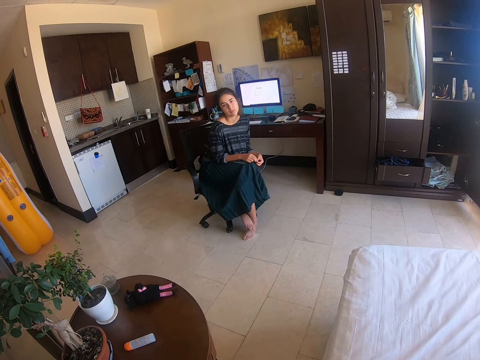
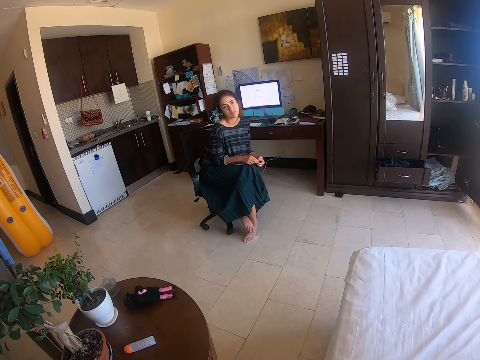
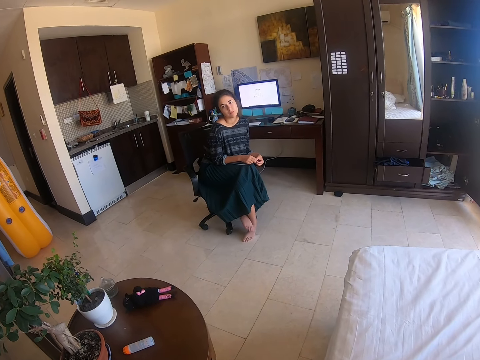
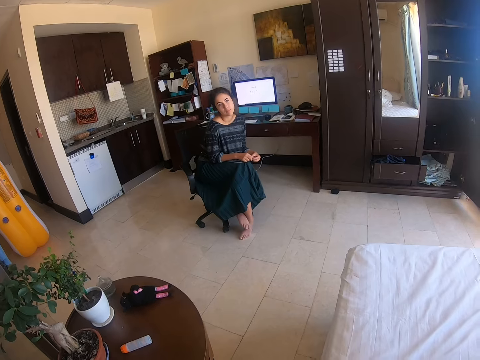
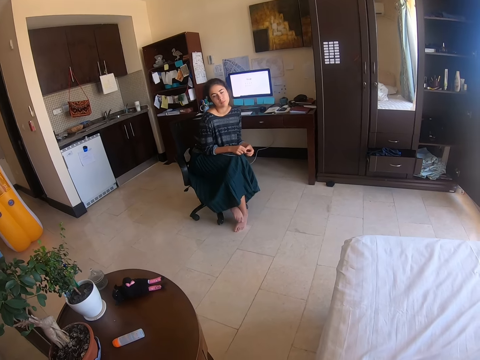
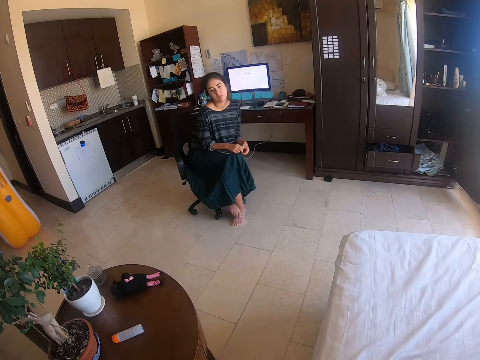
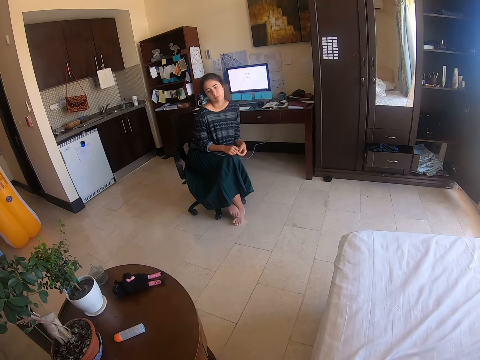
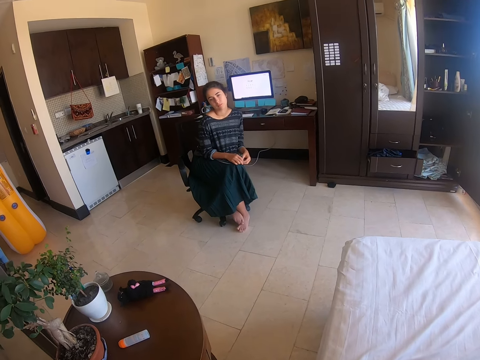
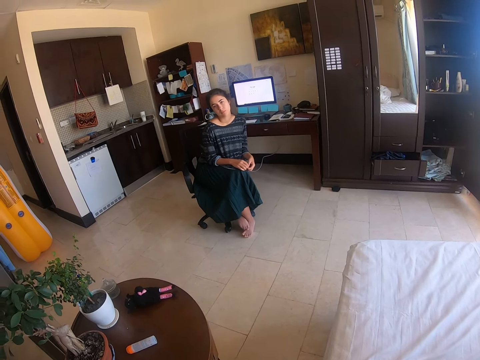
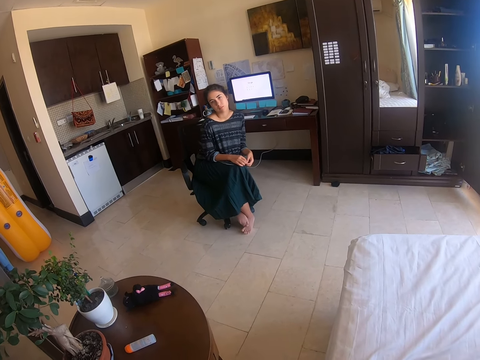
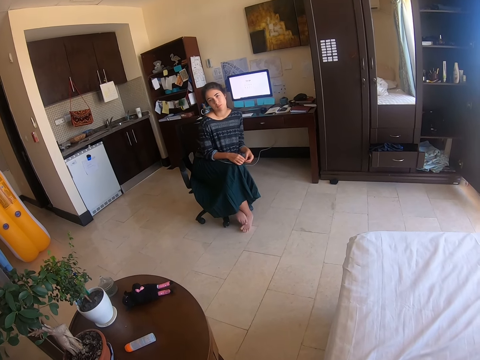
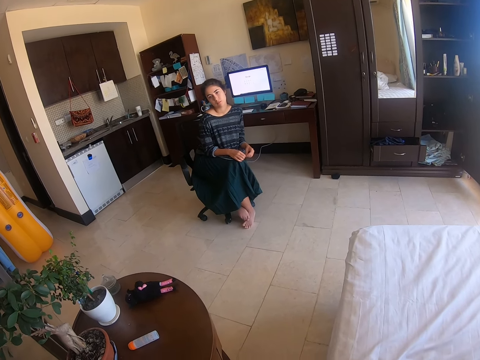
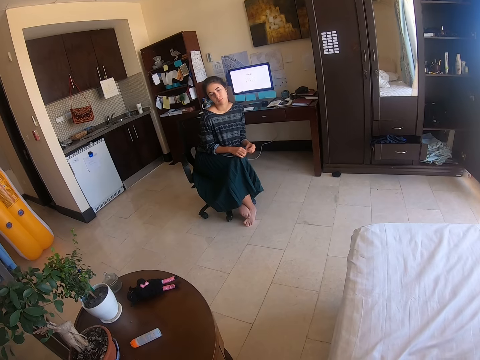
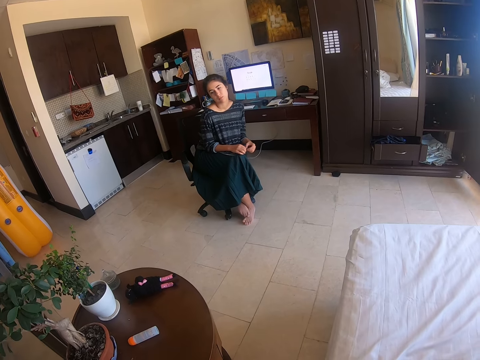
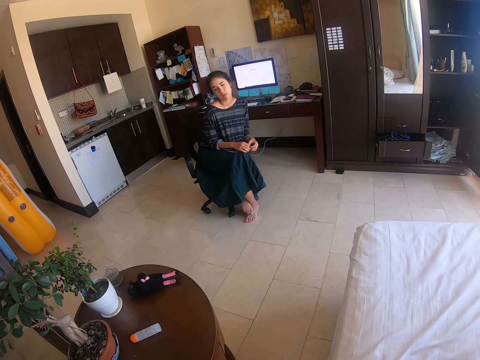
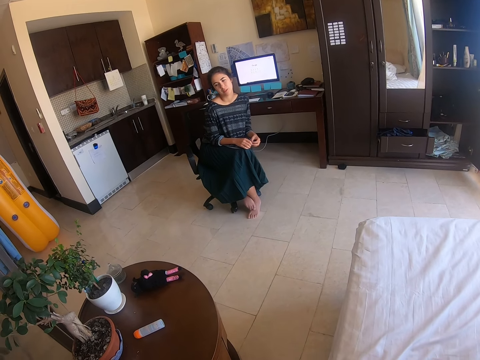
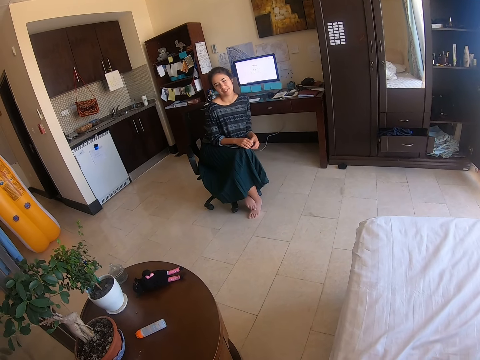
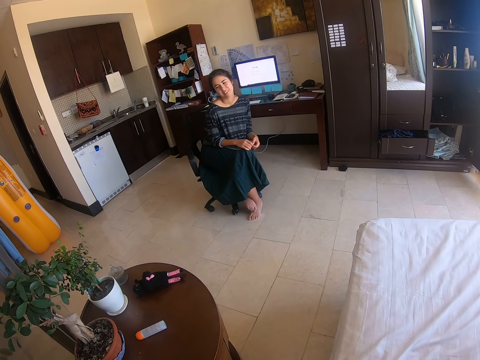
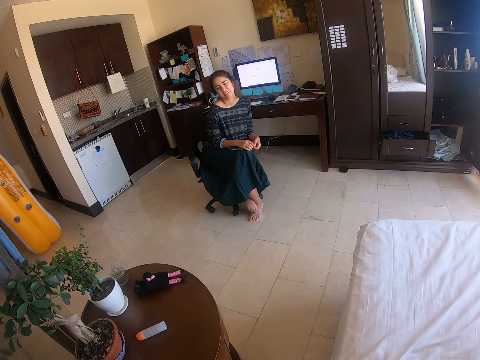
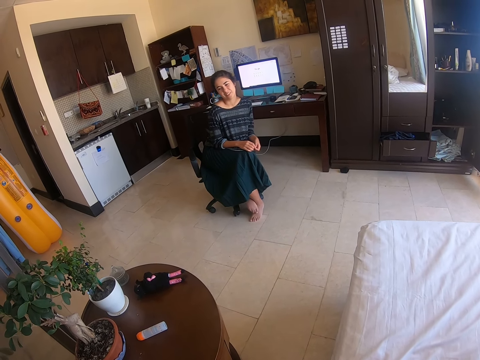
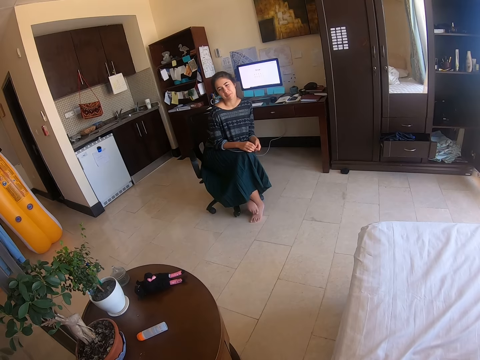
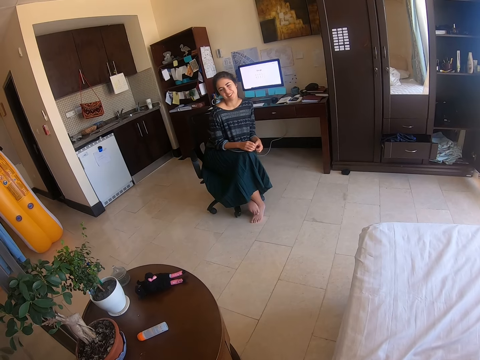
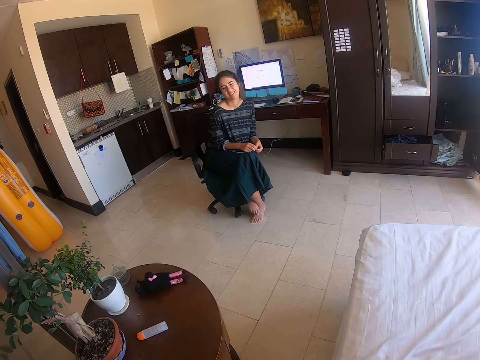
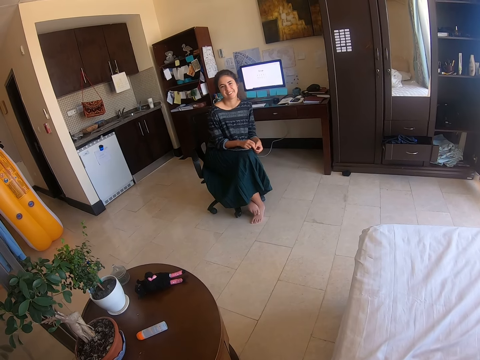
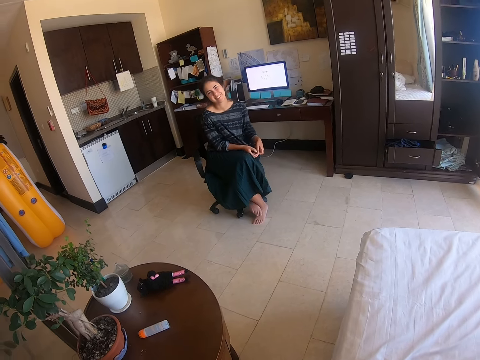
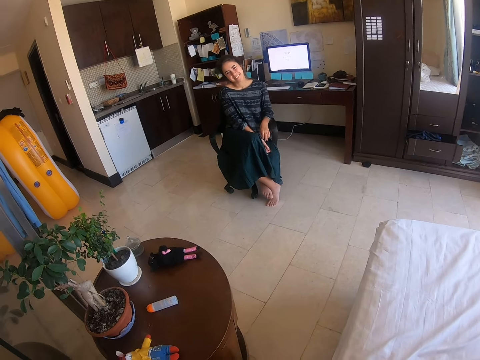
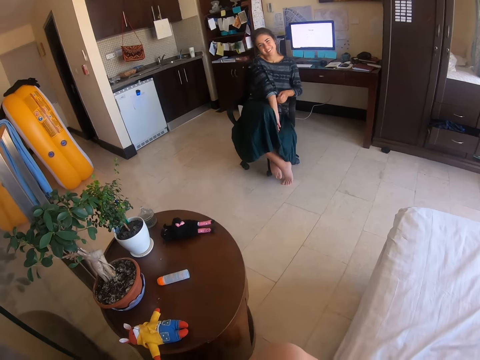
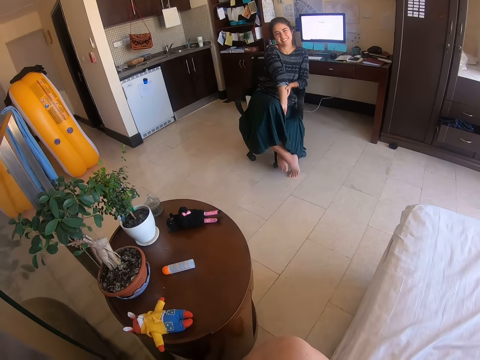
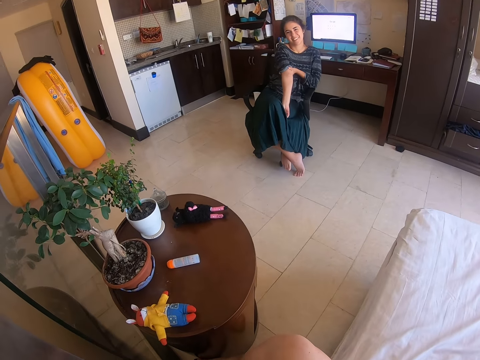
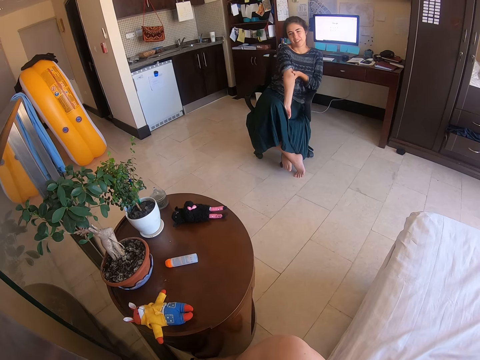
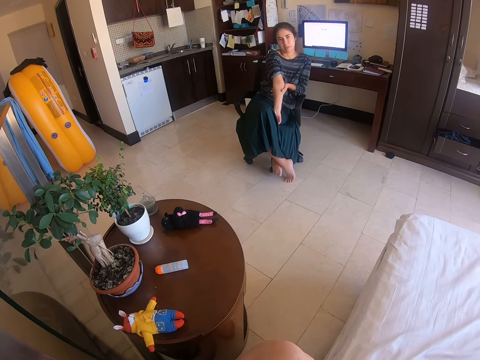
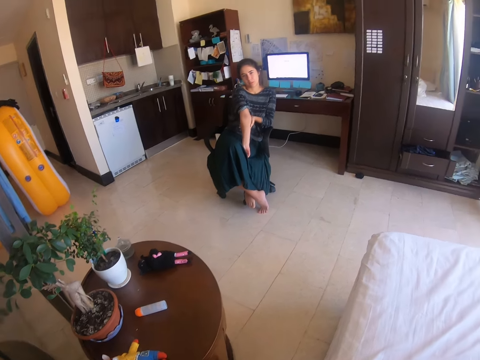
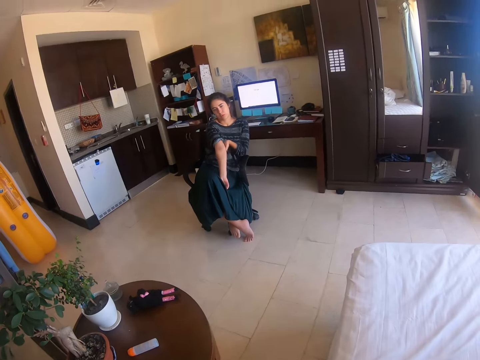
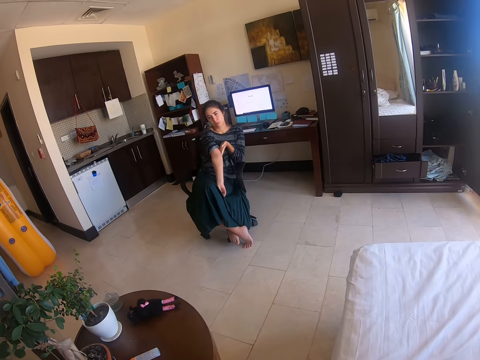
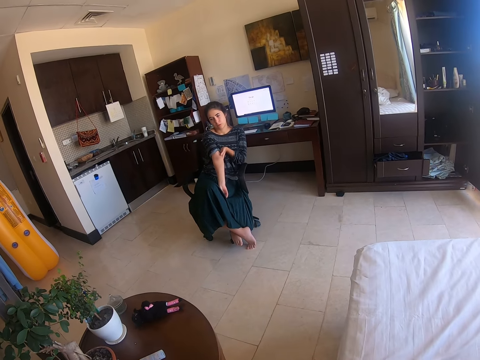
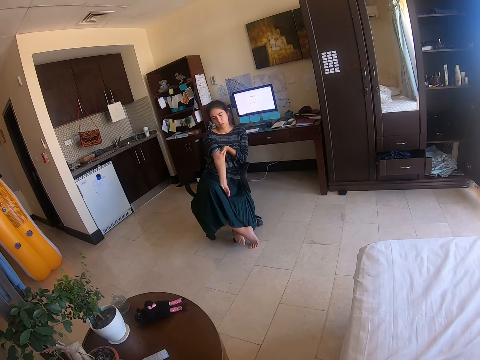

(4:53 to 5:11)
A woman nods the head. She straightens a hand and straightens the cloth. The camera wearer looks around.

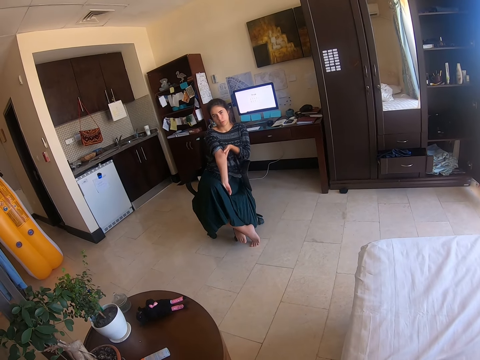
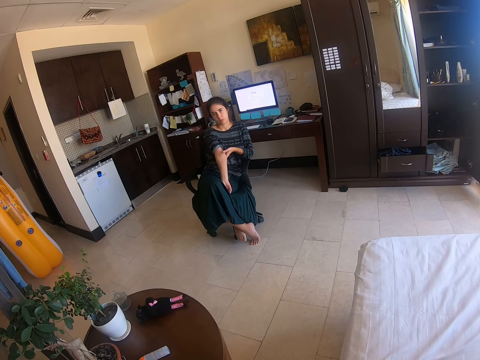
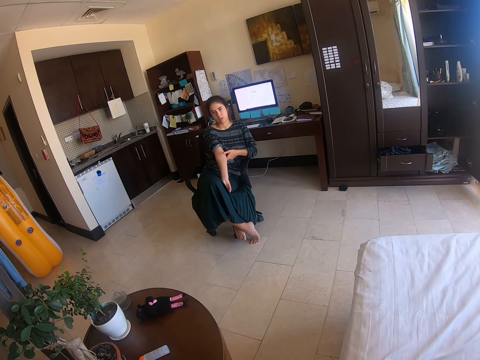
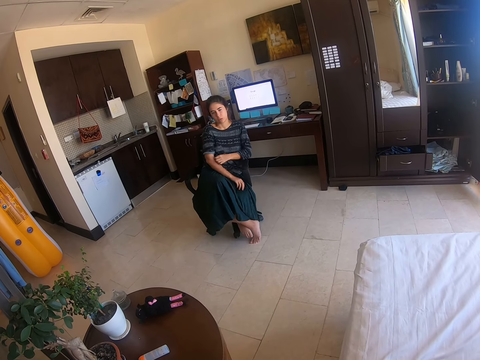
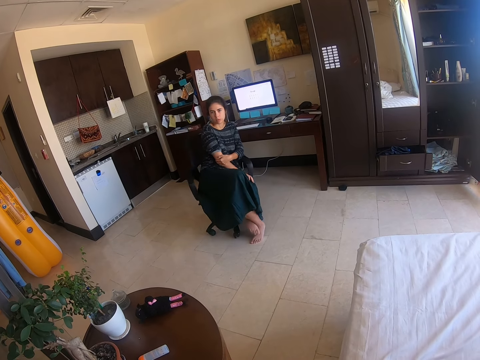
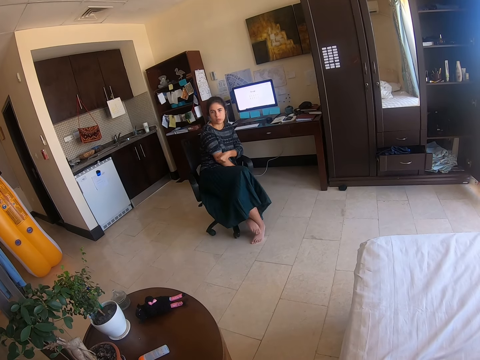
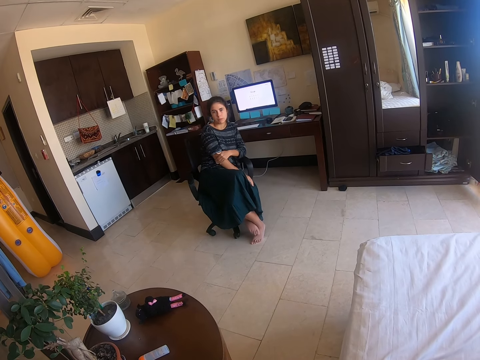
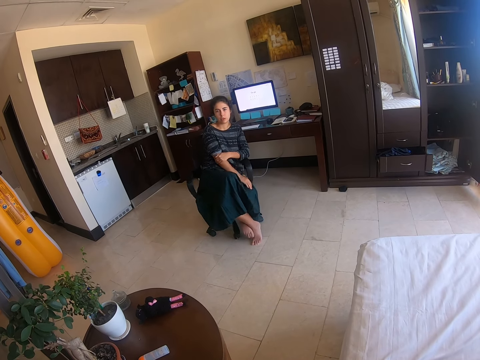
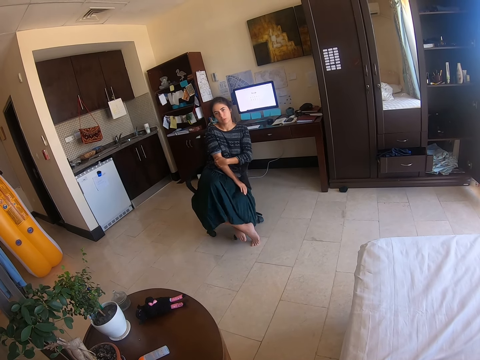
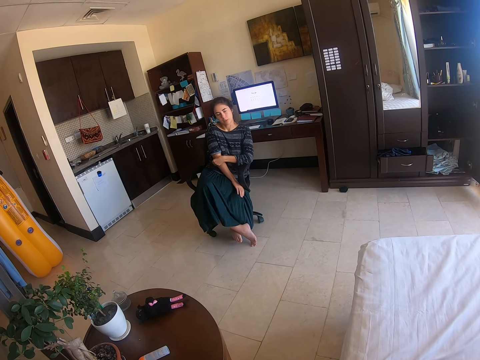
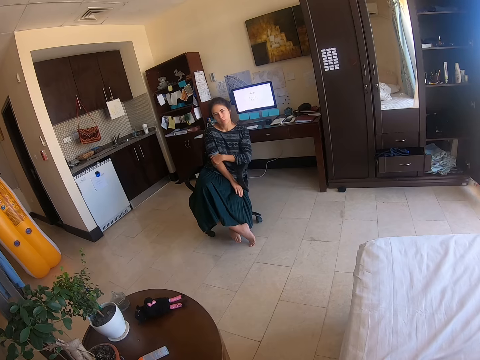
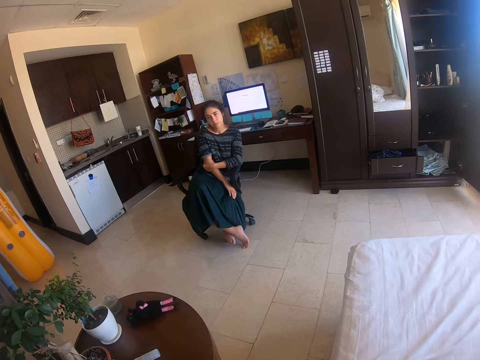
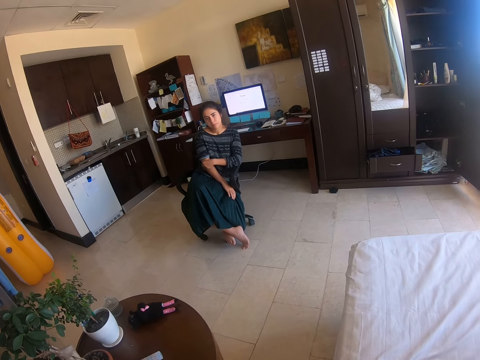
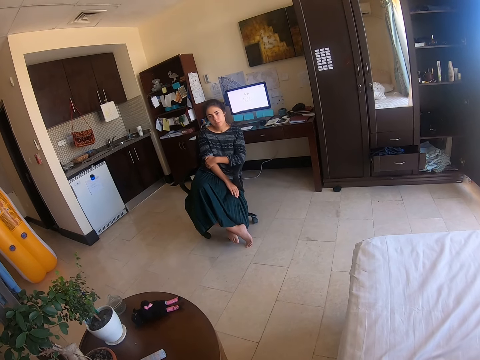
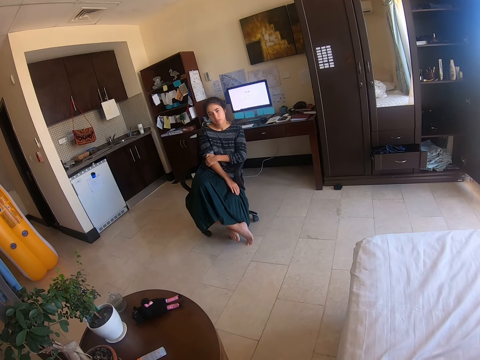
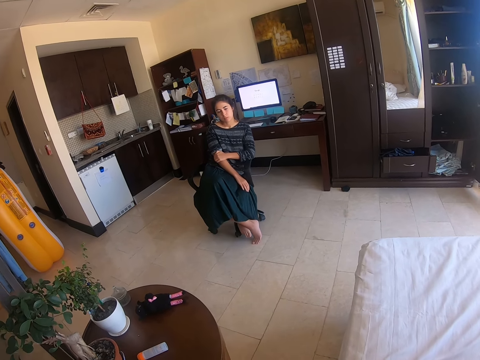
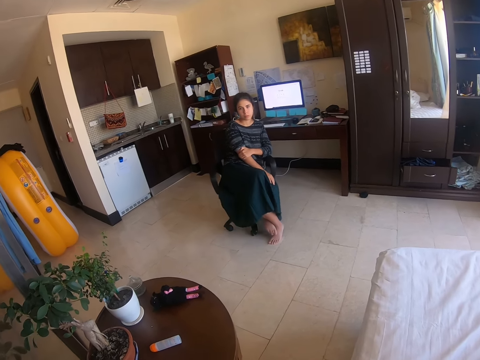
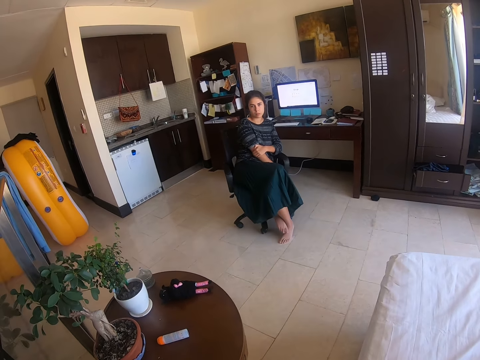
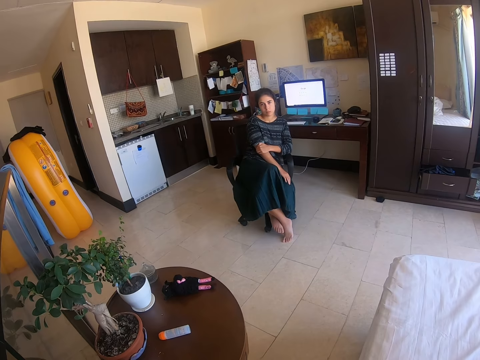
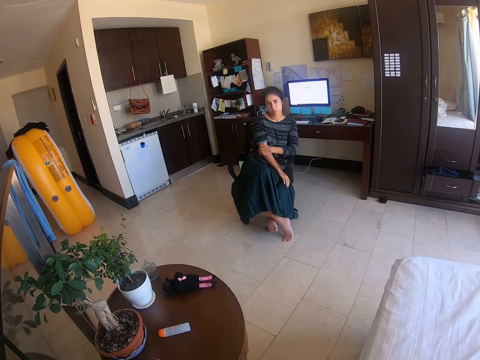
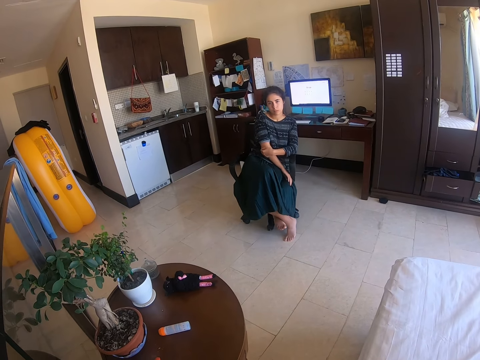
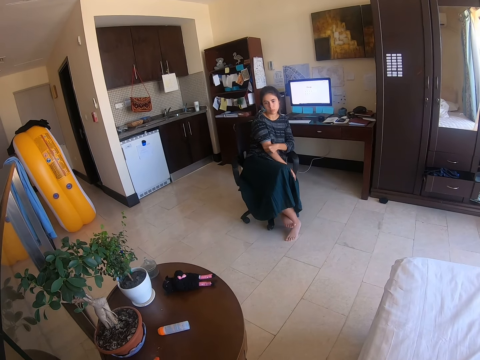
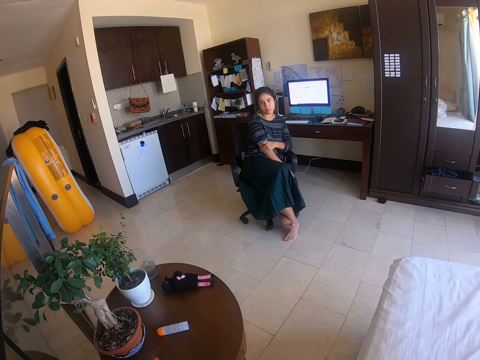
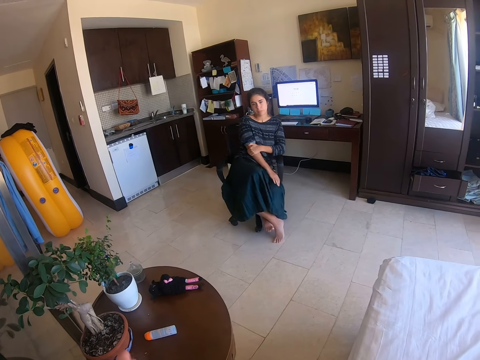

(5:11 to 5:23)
A woman swings on a chair. She touches the ankle on the hand.
